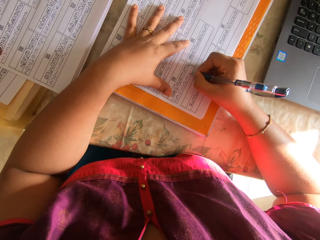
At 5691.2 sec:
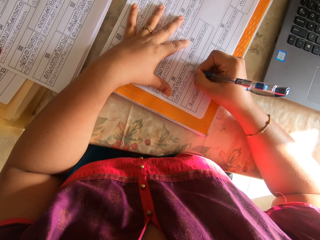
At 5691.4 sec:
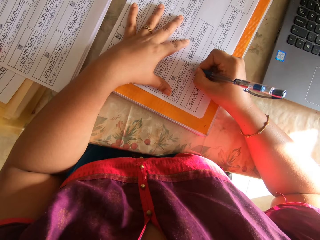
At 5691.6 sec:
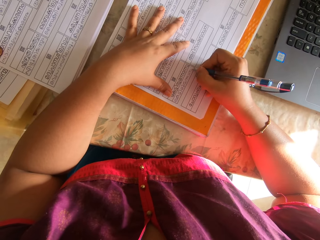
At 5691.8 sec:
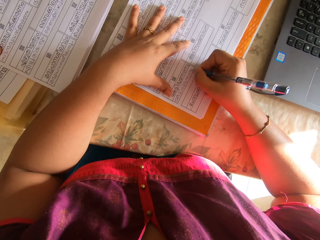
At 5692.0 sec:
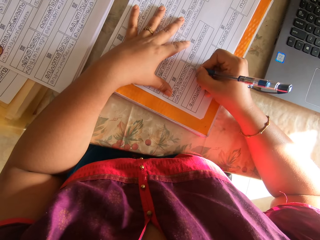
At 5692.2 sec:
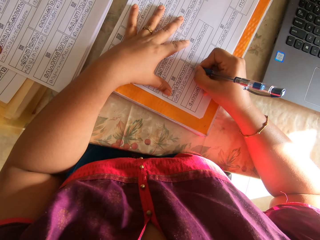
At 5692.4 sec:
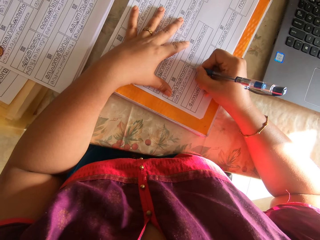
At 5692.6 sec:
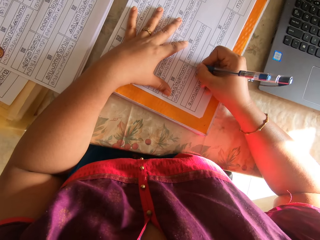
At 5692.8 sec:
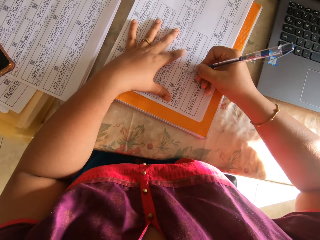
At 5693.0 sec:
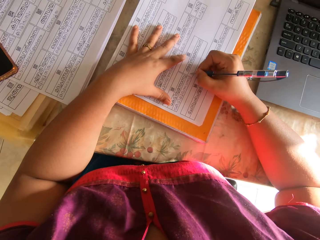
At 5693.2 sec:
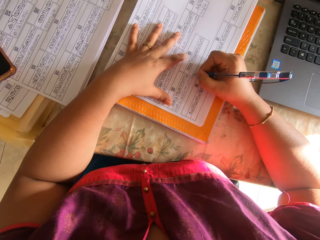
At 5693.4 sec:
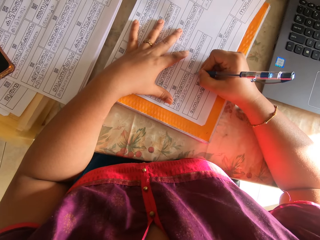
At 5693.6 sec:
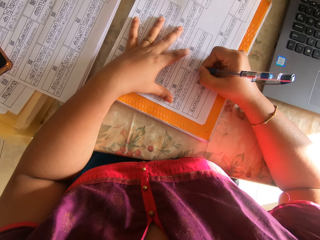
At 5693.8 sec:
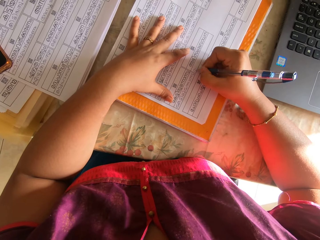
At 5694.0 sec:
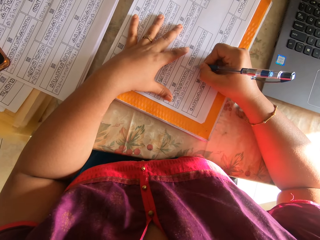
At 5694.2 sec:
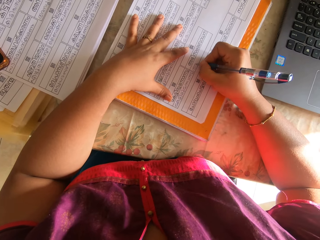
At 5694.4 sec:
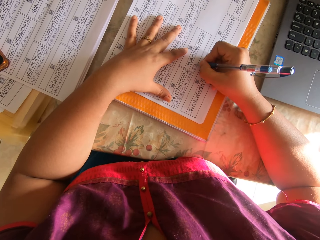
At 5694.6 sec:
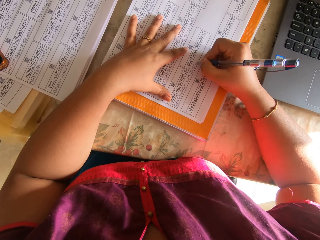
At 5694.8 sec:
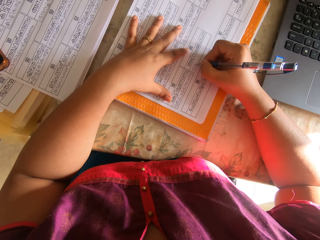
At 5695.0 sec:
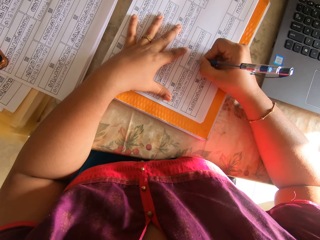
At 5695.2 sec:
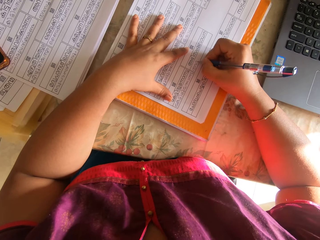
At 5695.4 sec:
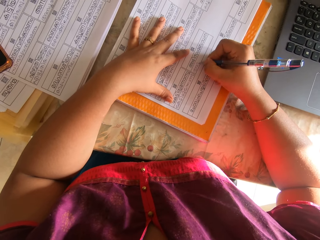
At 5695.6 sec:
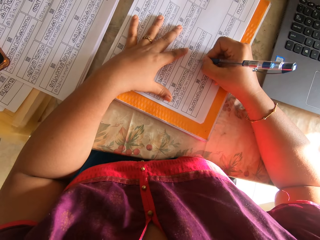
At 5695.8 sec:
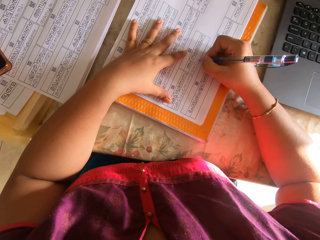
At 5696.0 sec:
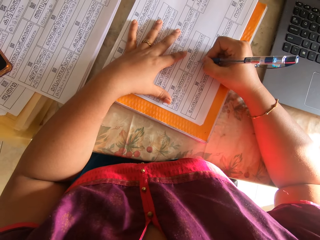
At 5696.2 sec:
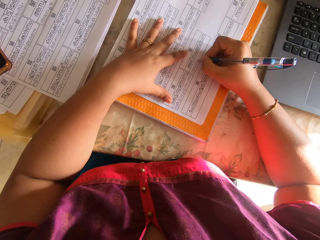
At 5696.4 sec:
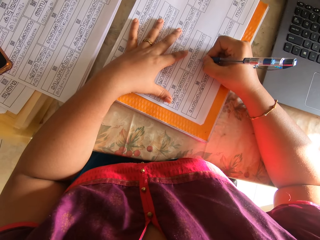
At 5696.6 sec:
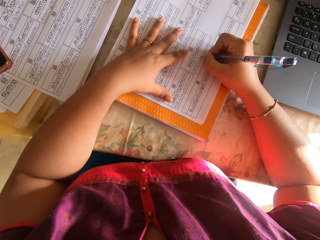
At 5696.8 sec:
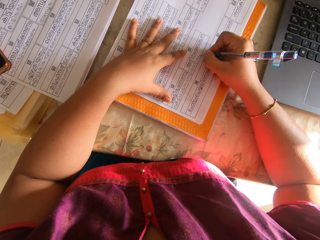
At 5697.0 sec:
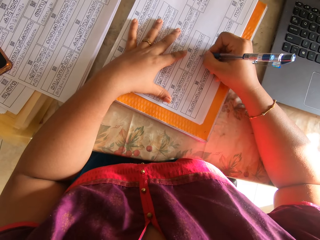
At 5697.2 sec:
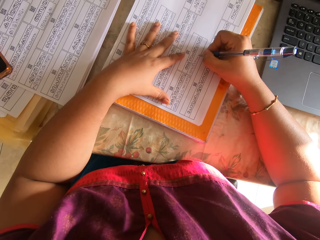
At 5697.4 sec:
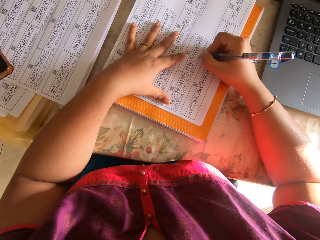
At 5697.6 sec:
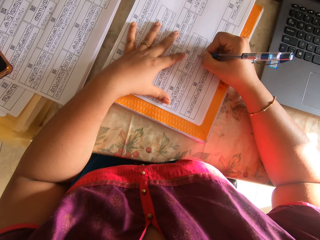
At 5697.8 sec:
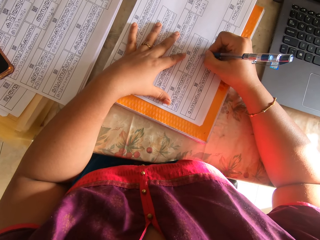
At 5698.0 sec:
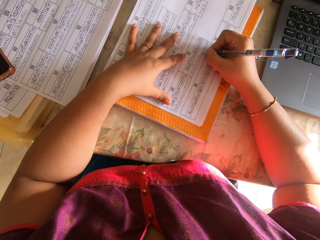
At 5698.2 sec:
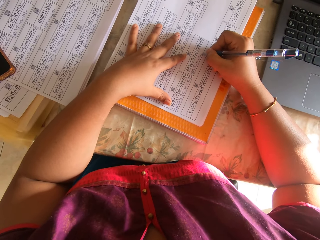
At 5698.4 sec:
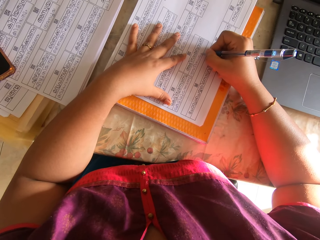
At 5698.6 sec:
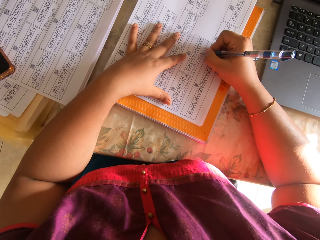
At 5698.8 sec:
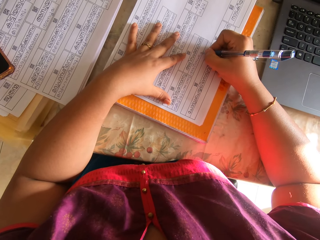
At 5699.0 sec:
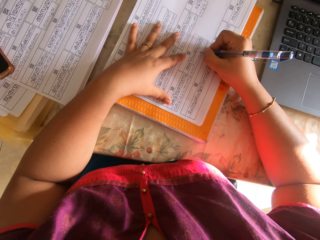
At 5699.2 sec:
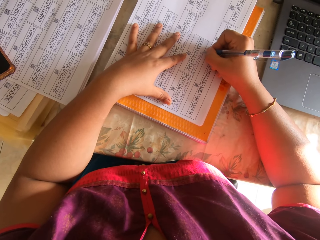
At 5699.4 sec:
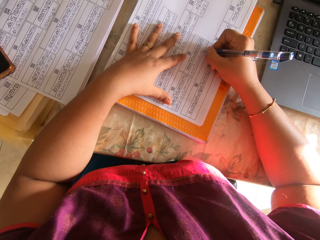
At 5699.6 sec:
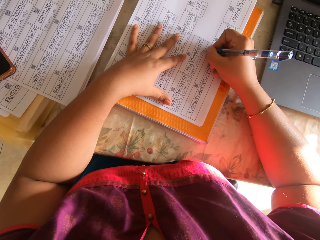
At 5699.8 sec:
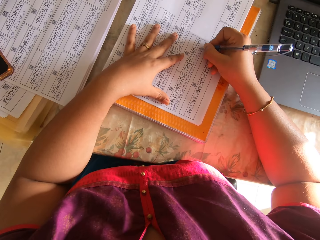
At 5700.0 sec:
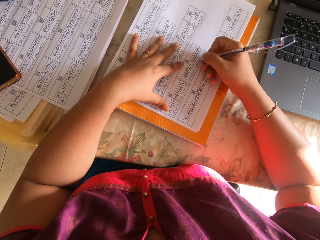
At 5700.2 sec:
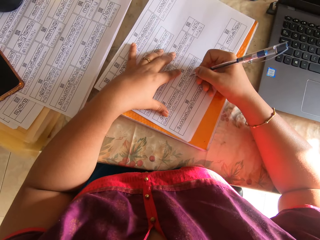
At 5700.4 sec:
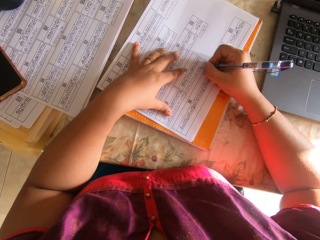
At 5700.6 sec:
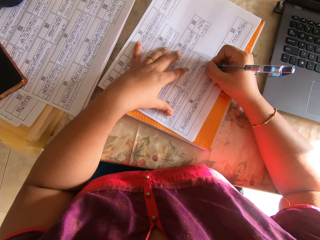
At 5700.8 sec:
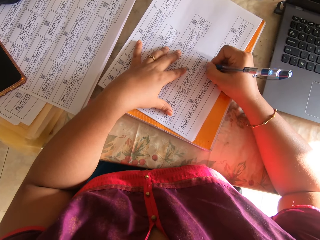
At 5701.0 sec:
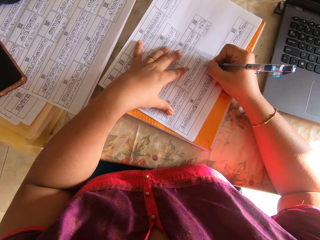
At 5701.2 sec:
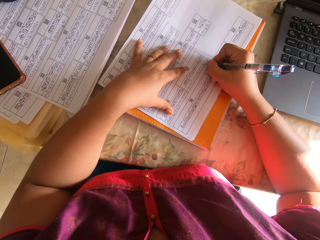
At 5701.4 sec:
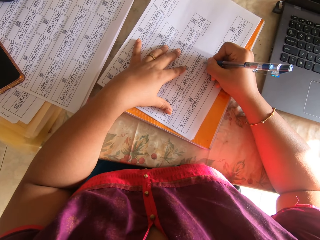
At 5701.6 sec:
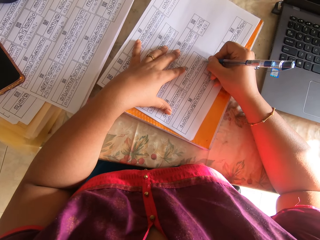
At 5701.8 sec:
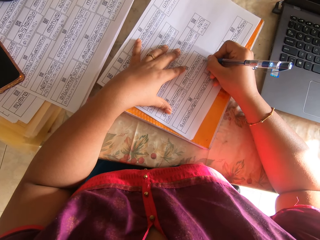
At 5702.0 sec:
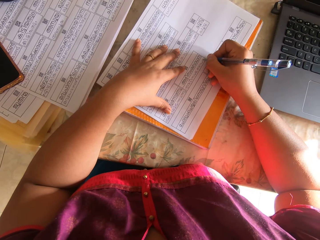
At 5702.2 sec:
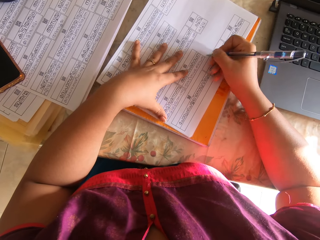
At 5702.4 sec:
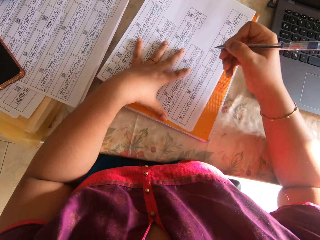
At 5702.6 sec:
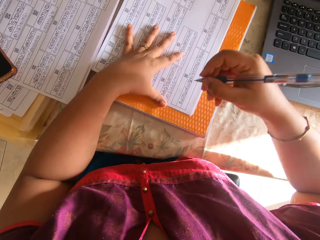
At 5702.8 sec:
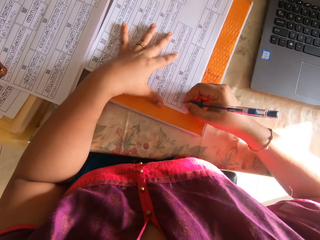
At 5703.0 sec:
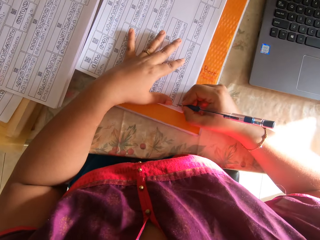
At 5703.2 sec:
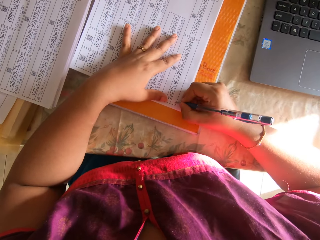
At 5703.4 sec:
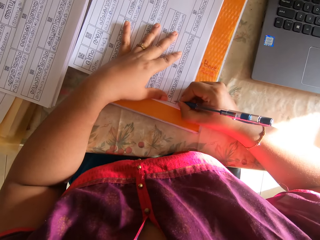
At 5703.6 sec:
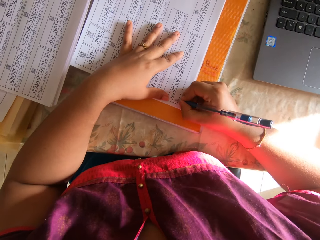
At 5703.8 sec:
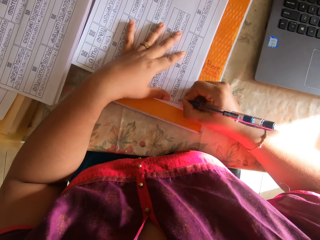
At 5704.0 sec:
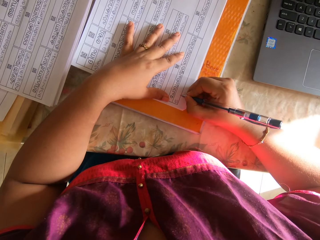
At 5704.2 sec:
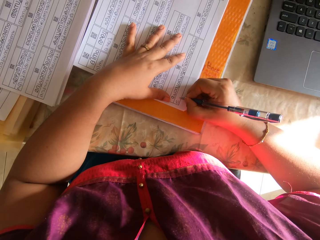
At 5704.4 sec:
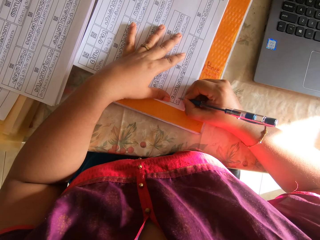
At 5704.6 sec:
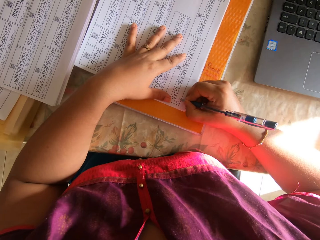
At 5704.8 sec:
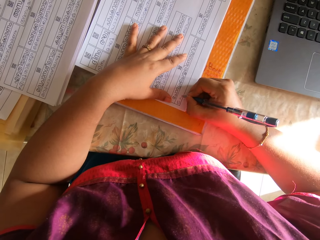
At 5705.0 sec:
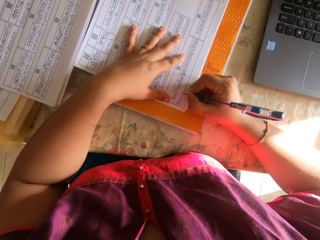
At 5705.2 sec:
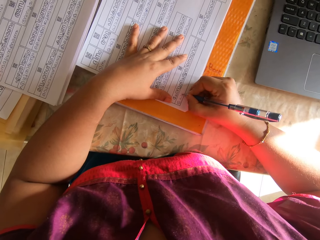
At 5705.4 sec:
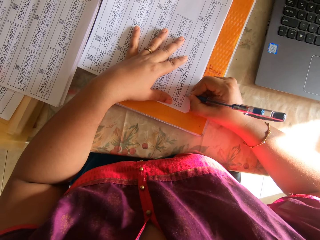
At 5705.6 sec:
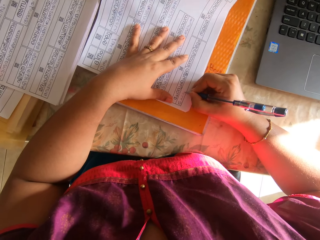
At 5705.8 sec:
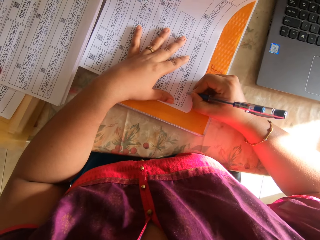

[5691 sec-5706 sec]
The camera wearer shifts the papers on the book with her right hand. She lifts her left hand from the papers. She holds the papers on the book with her left hand. She writes on the paper with the pen with her right hand. She lifts her right hand from the paper. She shifts the papers on the book with her left hand. She holds the papers on the book with her left hand. She writes on the paper with the pen with her right hand. She holds the papers on the book with her left hand. She writes on the paper with the pen with her right hand.

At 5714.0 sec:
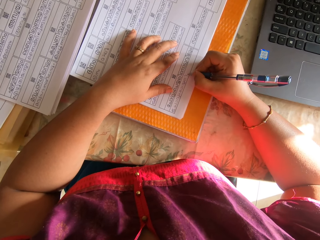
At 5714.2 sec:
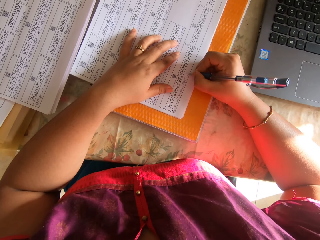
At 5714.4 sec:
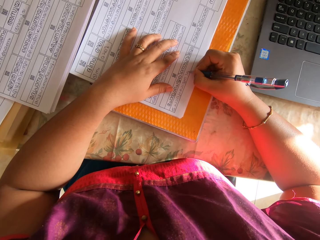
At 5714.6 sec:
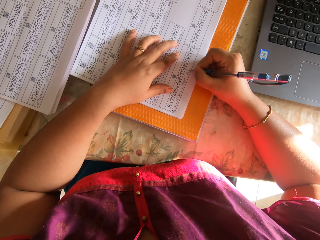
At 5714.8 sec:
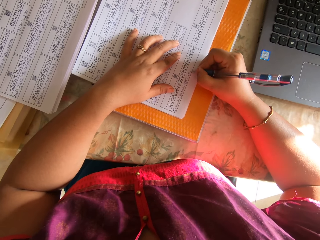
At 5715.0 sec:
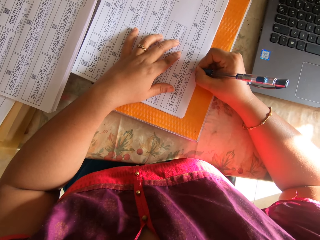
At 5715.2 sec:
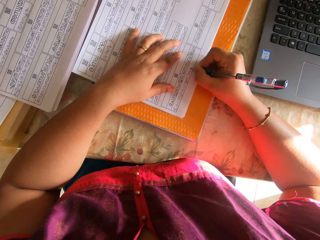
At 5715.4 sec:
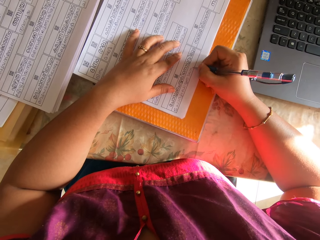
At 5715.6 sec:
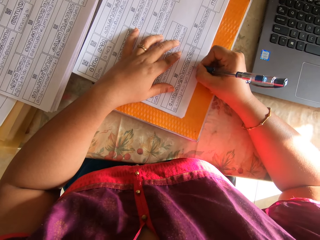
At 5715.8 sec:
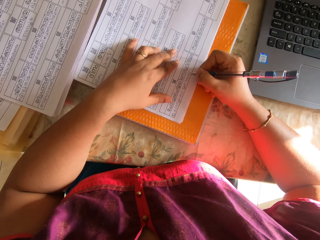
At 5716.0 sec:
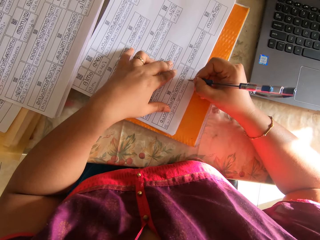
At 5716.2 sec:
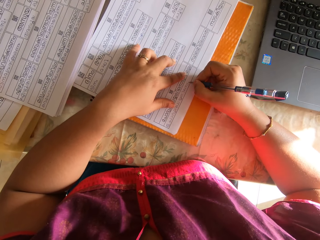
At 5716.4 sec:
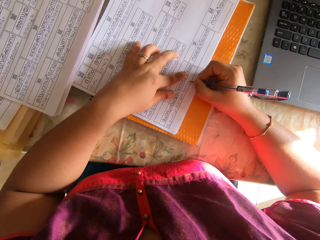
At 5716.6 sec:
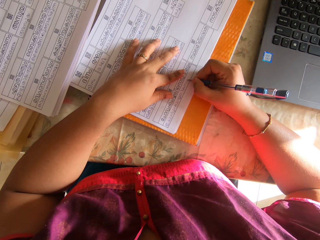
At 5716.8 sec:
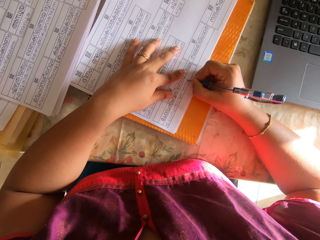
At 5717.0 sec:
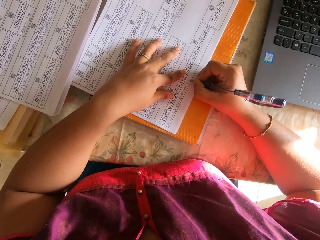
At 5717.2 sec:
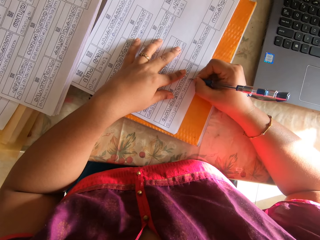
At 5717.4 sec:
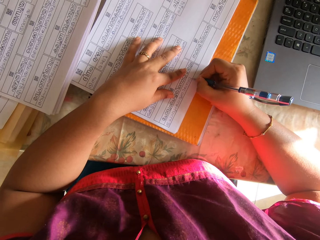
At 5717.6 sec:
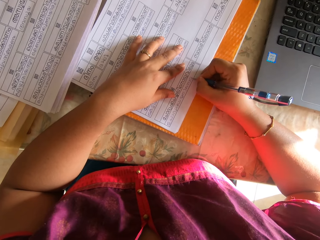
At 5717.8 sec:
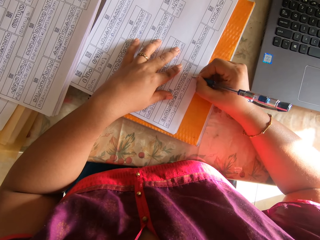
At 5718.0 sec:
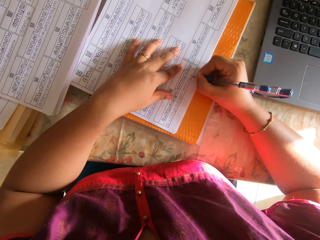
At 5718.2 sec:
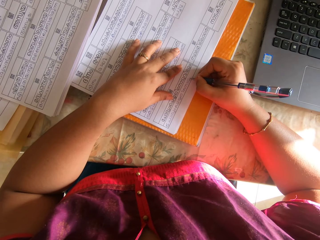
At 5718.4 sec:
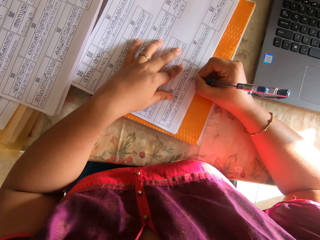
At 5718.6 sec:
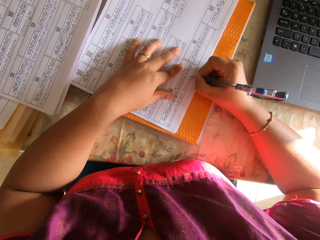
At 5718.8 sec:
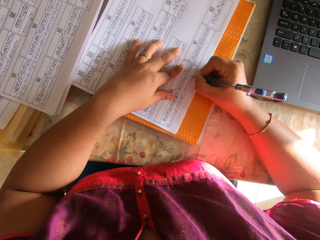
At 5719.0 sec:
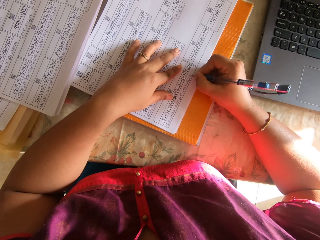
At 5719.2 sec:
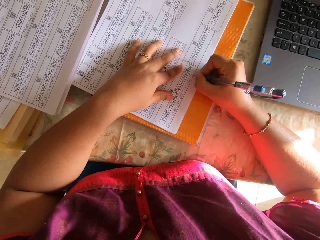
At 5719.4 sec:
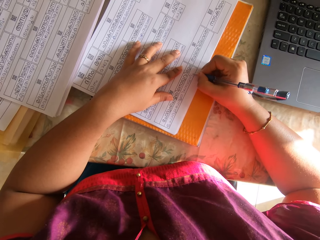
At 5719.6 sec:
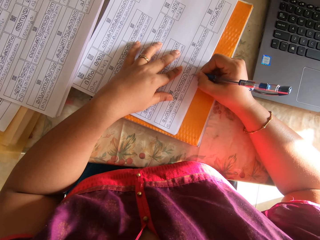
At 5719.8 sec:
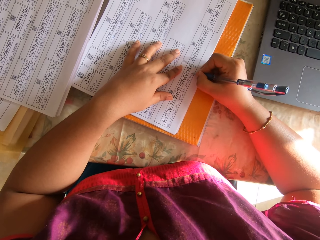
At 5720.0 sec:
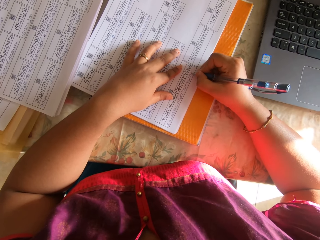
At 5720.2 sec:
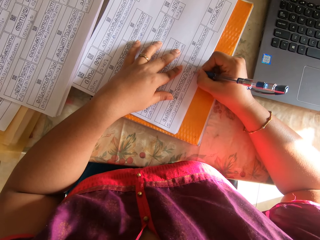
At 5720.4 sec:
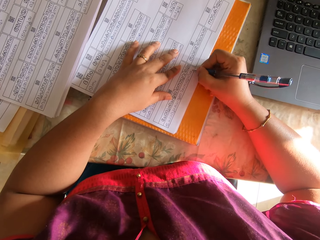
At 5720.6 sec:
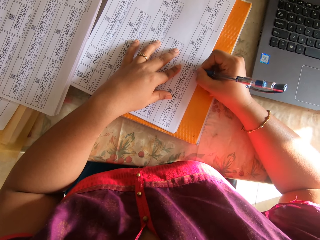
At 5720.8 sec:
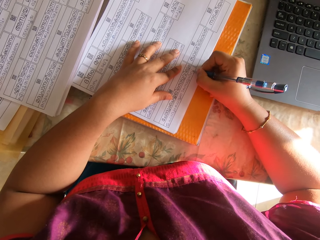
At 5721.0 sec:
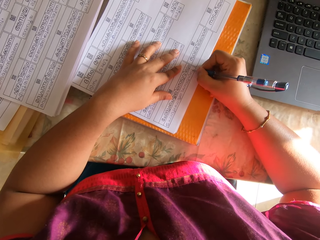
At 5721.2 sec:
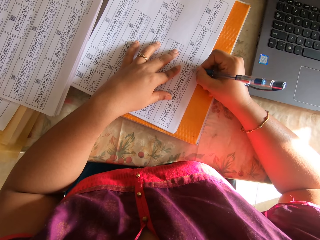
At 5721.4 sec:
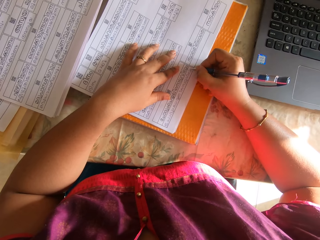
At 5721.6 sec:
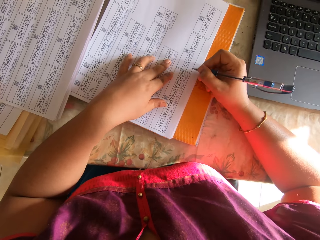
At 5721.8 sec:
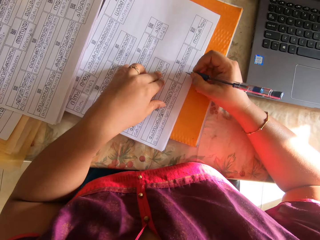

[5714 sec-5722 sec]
The camera wearer shifts the papers on the book with both hands. She writes on the paper with the pen with her right hand. She lifts her right hand from the paper.
